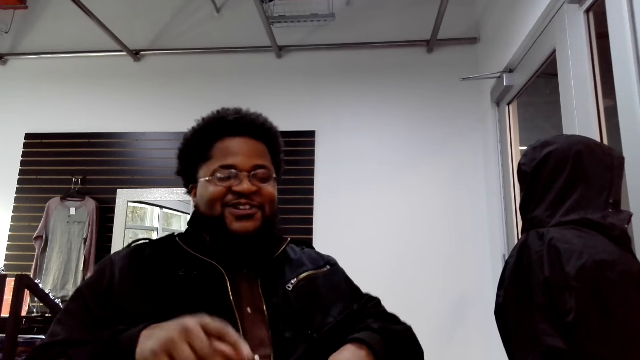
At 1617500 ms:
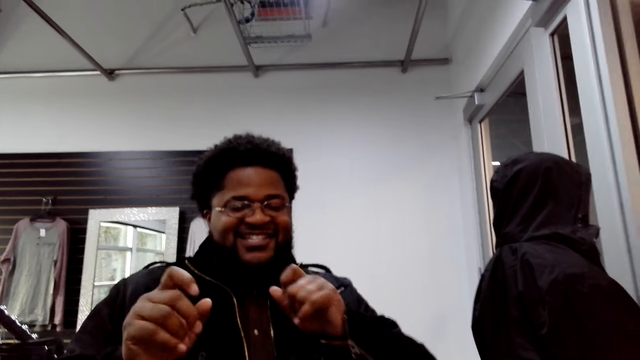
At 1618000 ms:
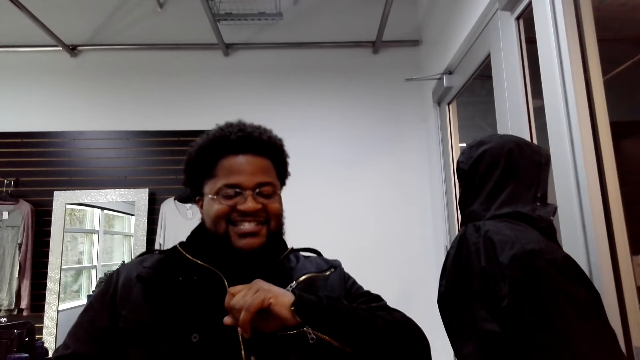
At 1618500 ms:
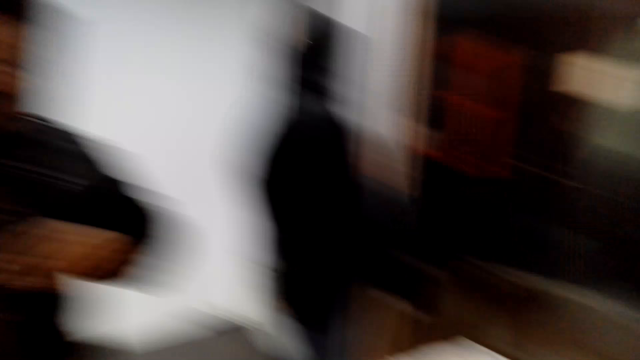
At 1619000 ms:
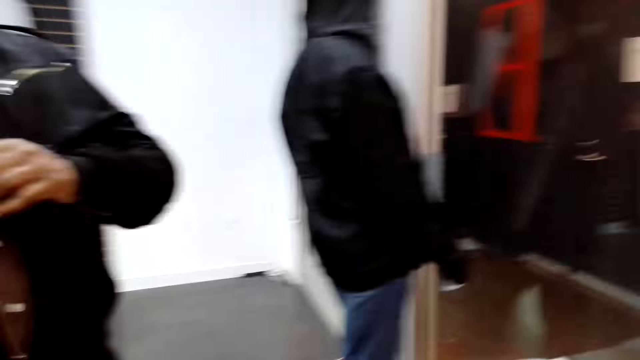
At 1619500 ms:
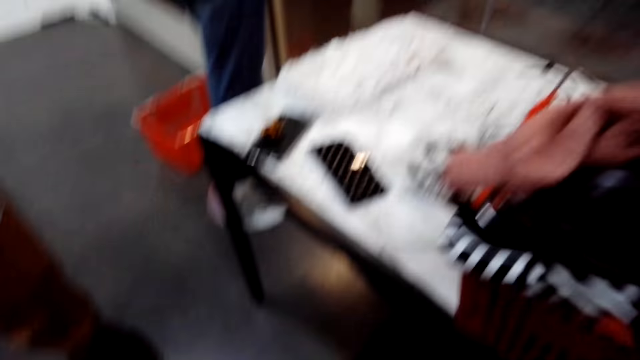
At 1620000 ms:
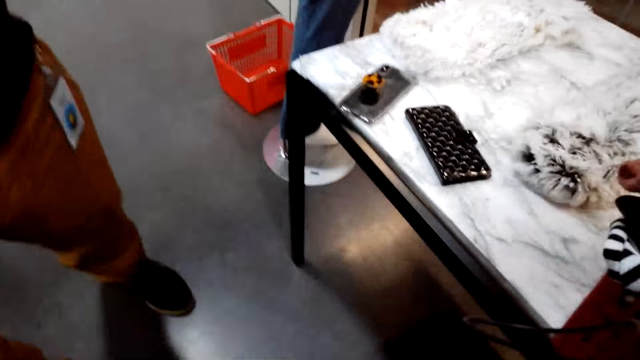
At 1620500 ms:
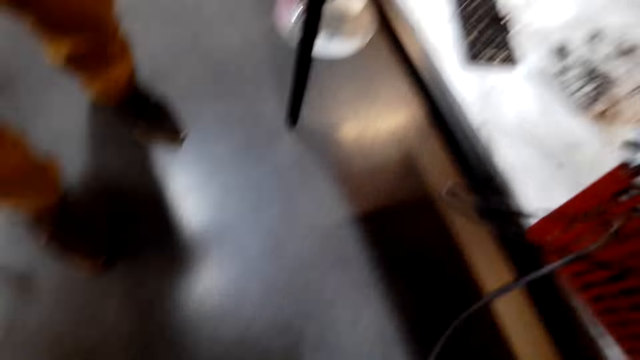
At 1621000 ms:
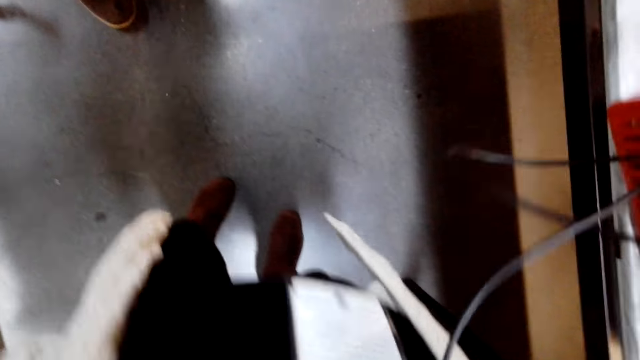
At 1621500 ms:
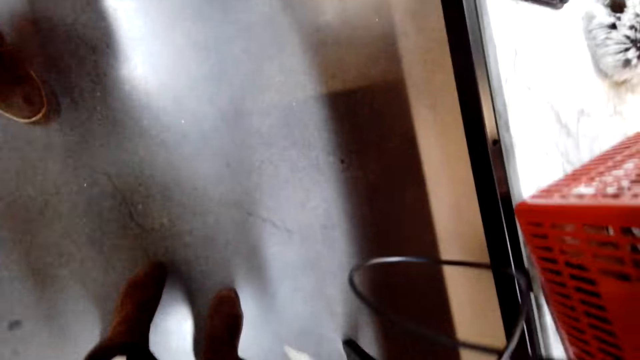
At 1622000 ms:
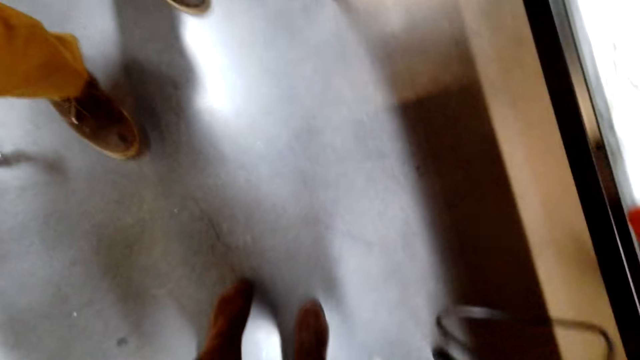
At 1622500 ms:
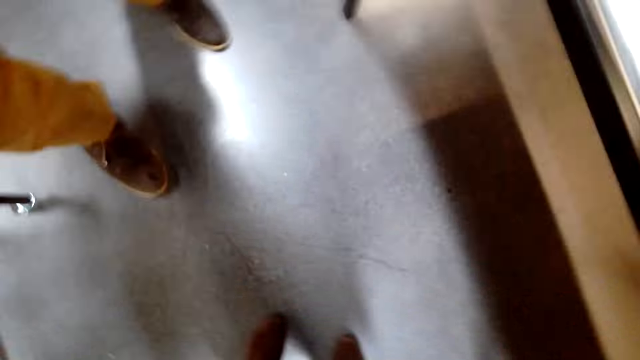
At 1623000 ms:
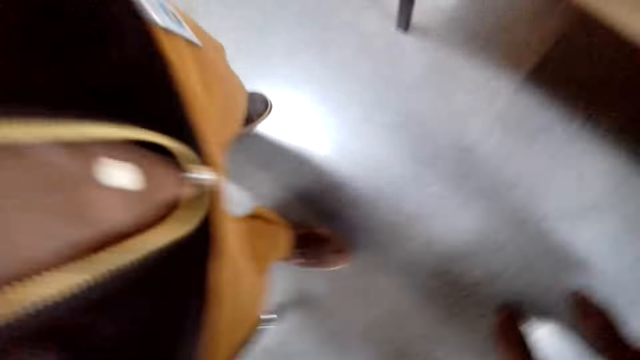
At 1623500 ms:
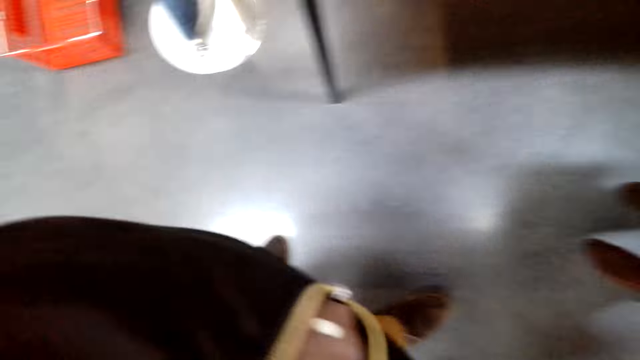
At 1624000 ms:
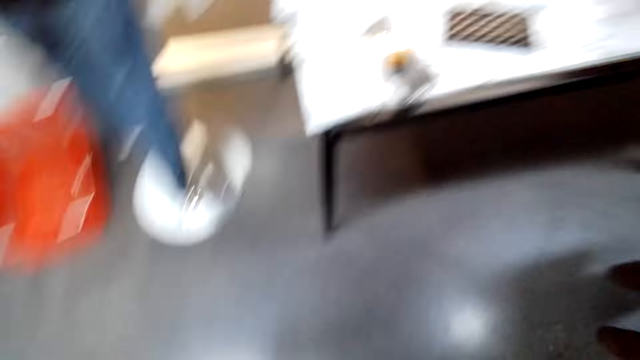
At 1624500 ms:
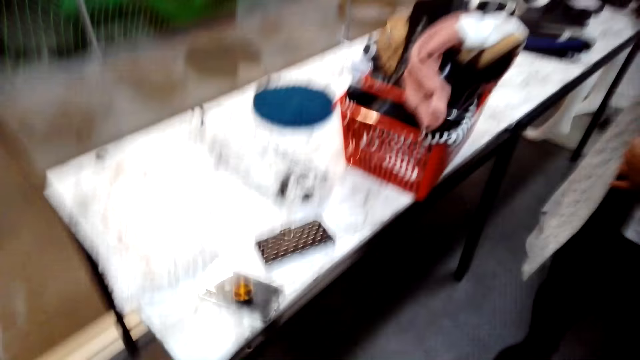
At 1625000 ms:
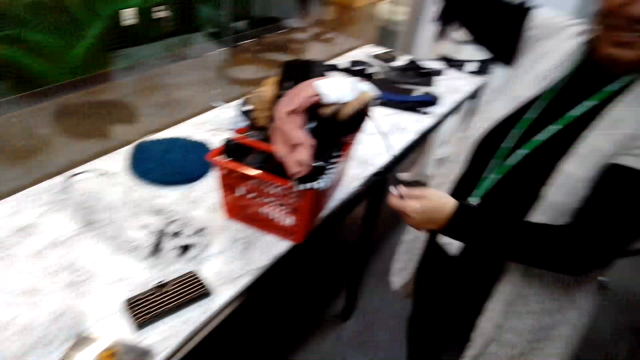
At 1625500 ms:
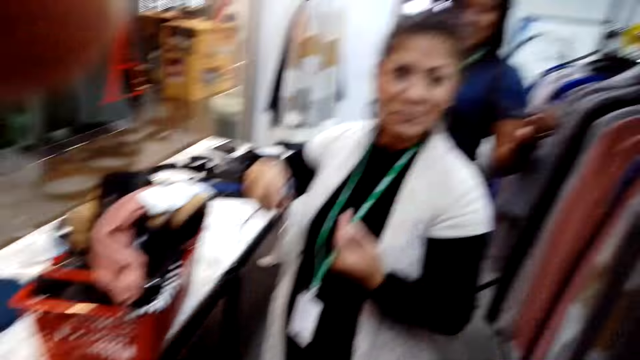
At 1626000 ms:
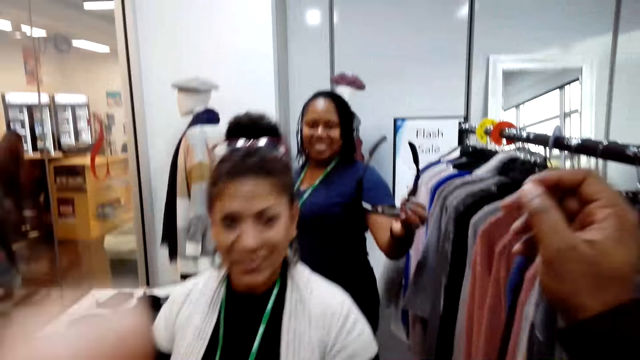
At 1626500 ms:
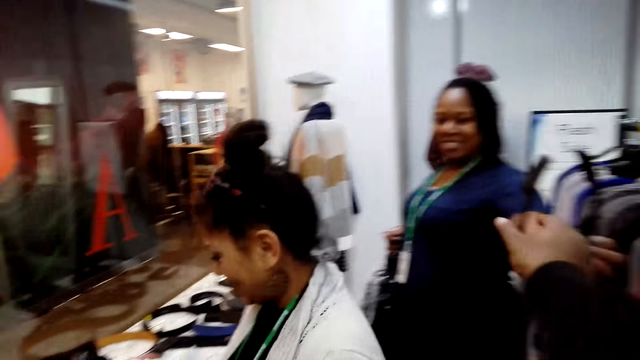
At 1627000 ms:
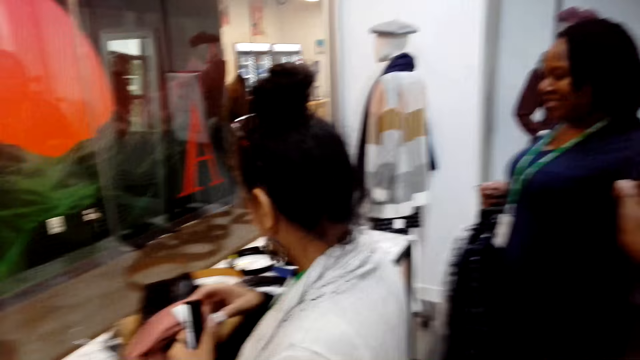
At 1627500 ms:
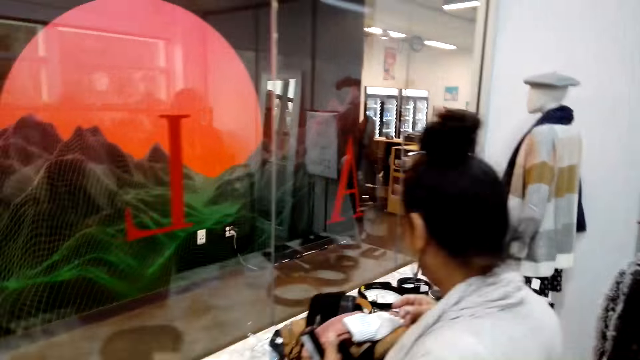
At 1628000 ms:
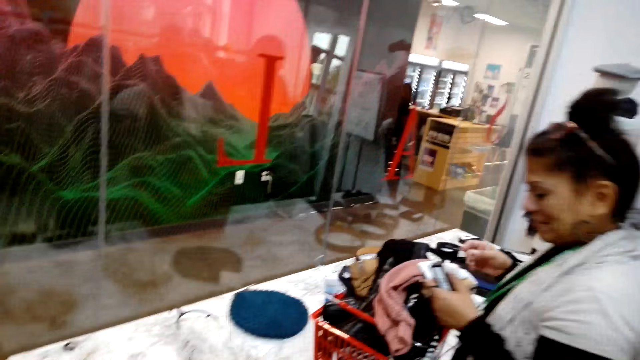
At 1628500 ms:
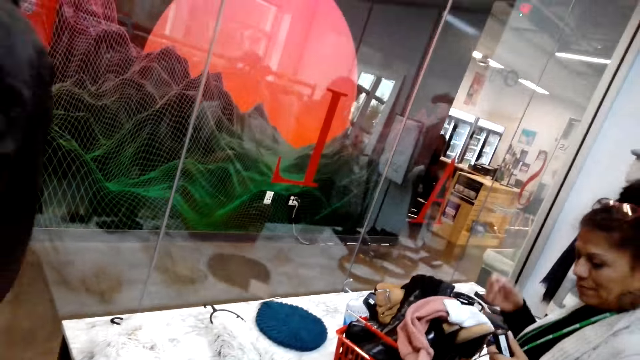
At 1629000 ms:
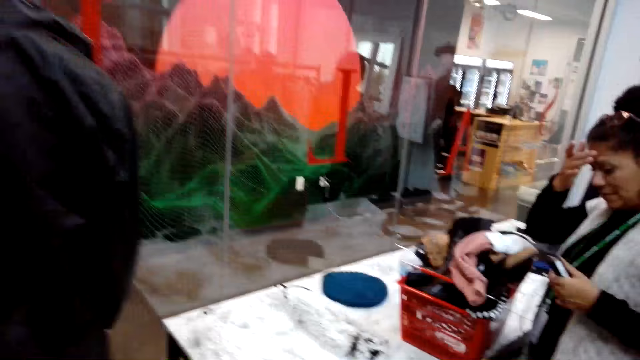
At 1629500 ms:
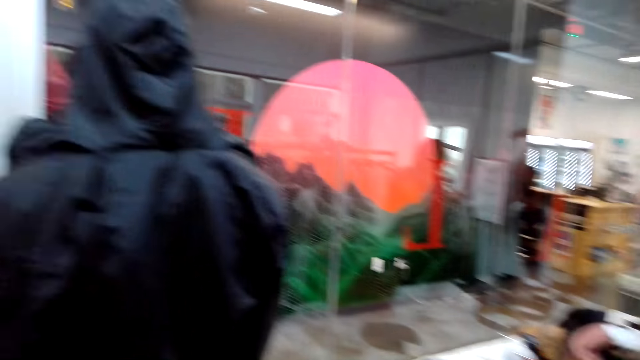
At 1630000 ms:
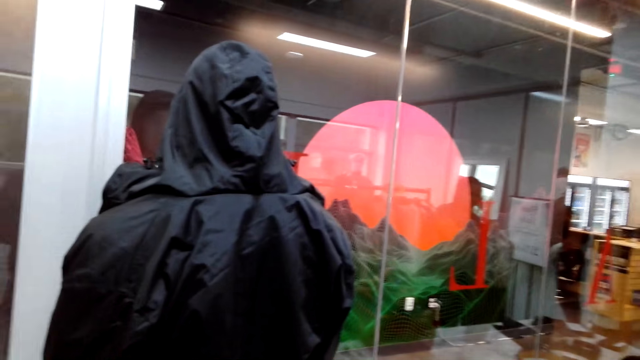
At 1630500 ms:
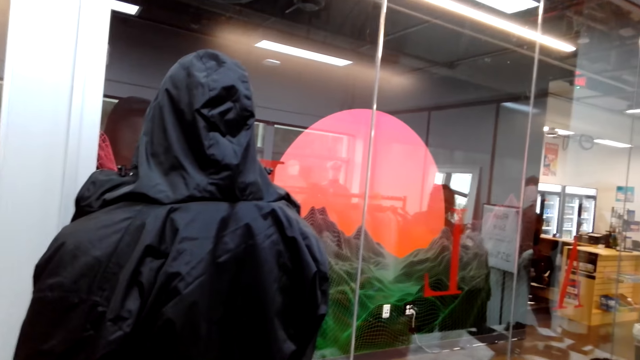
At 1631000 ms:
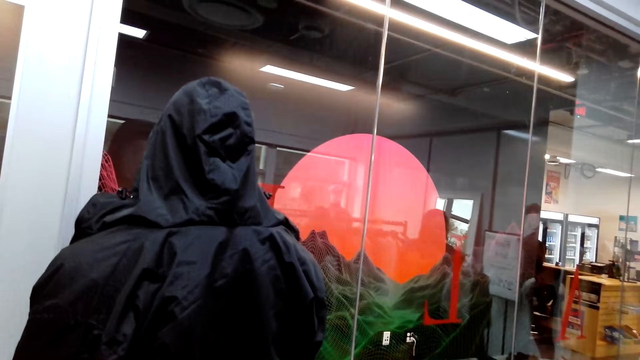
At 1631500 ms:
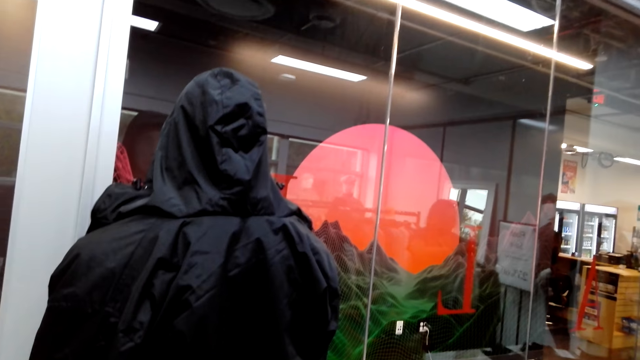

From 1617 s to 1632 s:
A man moves hands and adjusts the camera wearer's camera. The camera wearer moves a hand. They take a camera from a woman. Another woman touches her forehead. The camera wearer looks around and looks at the dummy.
